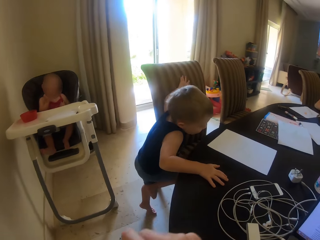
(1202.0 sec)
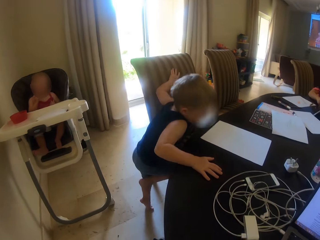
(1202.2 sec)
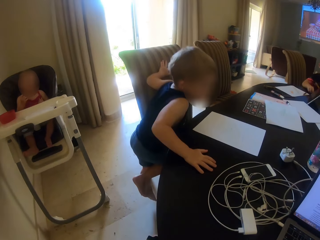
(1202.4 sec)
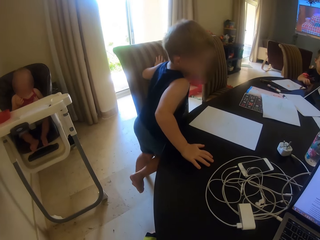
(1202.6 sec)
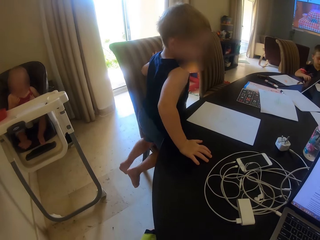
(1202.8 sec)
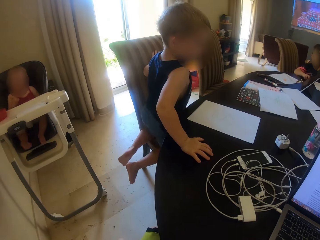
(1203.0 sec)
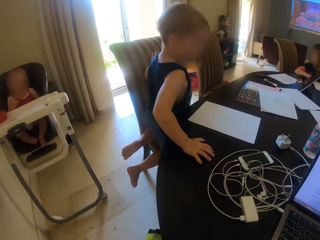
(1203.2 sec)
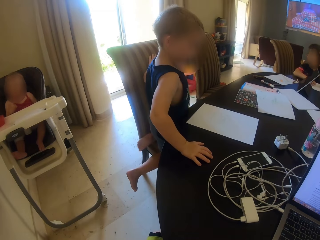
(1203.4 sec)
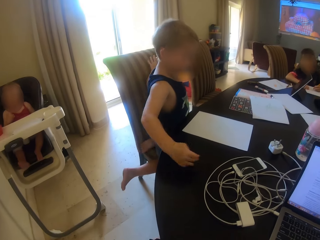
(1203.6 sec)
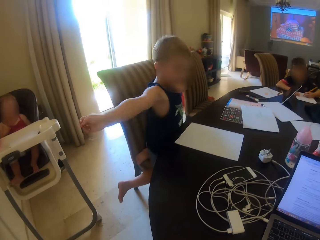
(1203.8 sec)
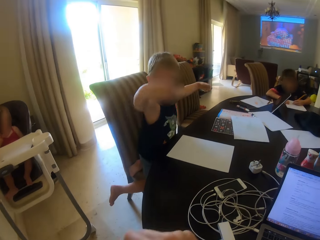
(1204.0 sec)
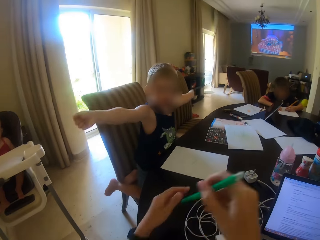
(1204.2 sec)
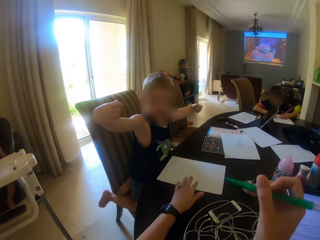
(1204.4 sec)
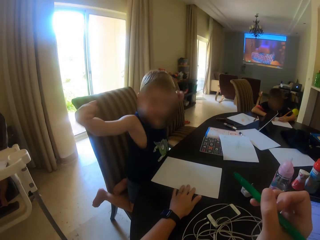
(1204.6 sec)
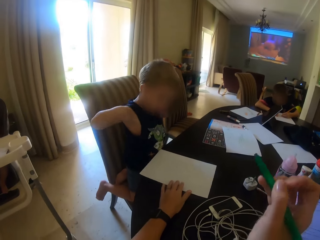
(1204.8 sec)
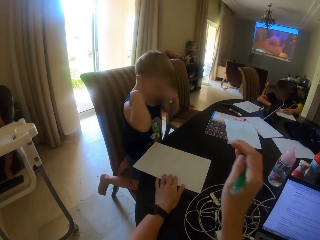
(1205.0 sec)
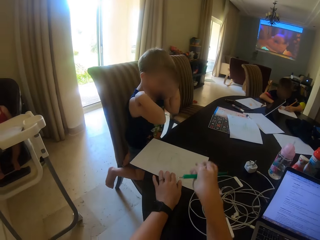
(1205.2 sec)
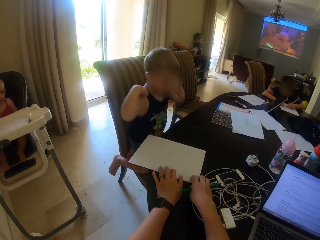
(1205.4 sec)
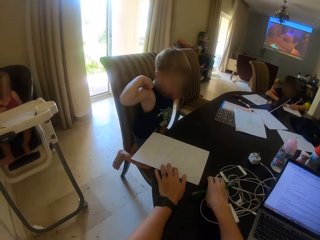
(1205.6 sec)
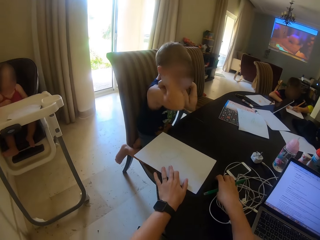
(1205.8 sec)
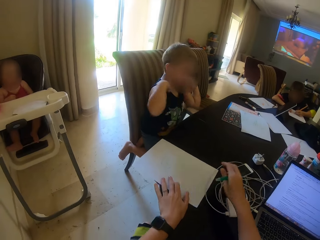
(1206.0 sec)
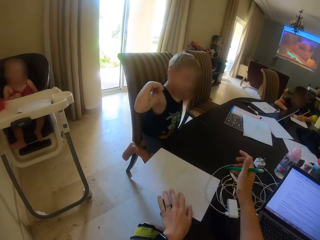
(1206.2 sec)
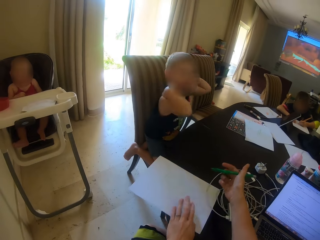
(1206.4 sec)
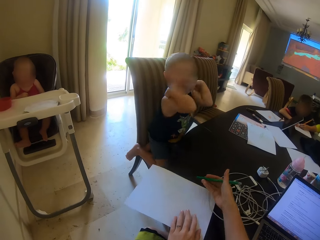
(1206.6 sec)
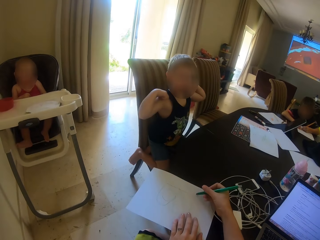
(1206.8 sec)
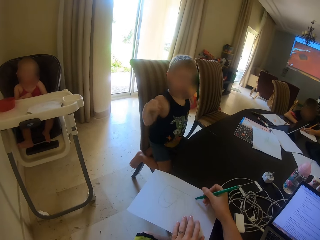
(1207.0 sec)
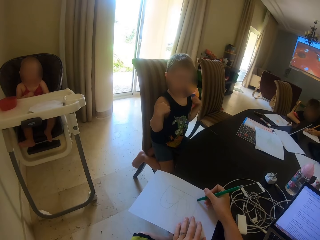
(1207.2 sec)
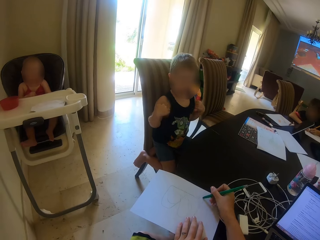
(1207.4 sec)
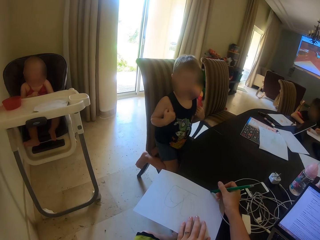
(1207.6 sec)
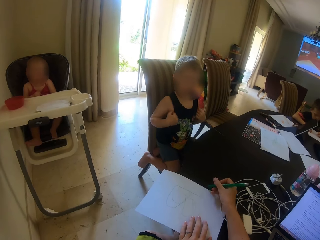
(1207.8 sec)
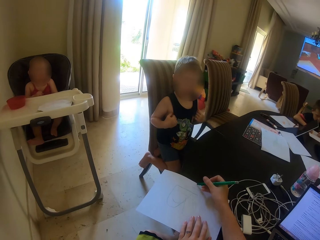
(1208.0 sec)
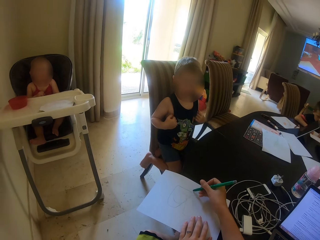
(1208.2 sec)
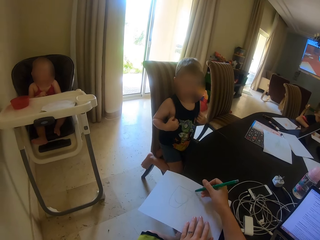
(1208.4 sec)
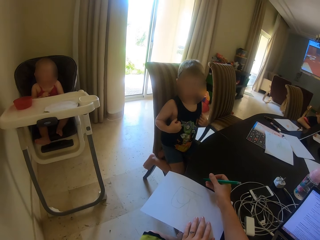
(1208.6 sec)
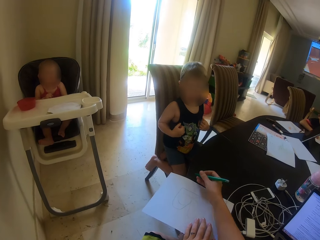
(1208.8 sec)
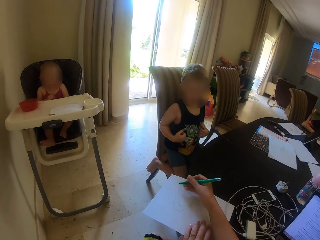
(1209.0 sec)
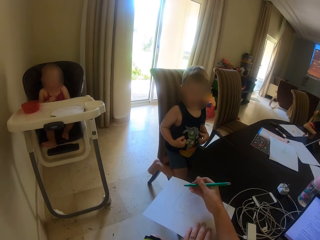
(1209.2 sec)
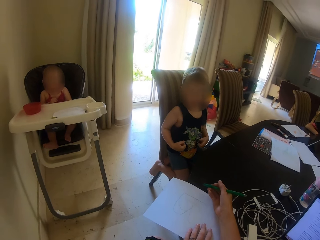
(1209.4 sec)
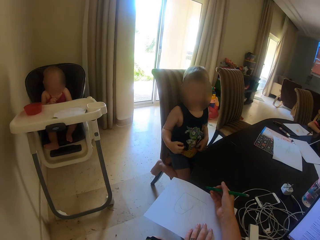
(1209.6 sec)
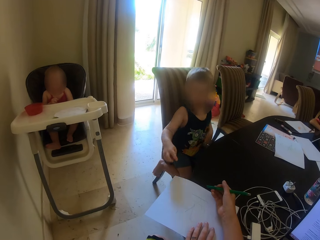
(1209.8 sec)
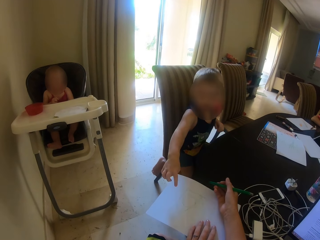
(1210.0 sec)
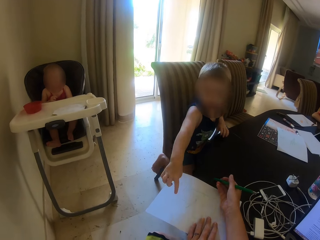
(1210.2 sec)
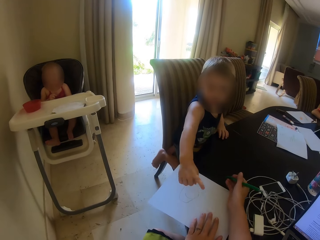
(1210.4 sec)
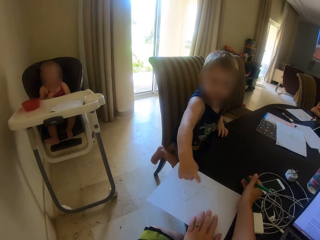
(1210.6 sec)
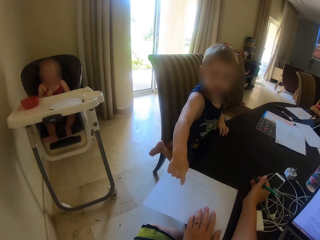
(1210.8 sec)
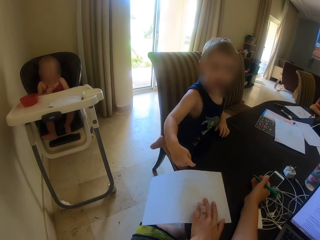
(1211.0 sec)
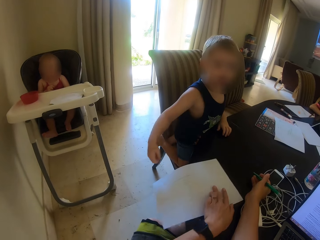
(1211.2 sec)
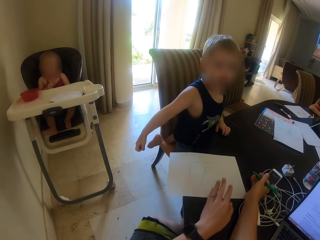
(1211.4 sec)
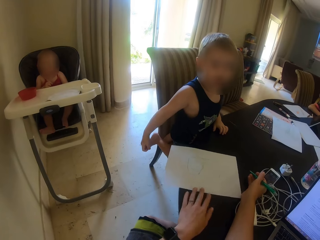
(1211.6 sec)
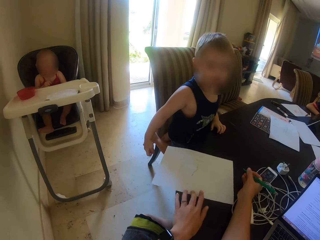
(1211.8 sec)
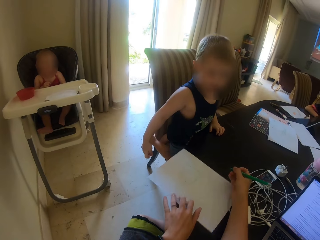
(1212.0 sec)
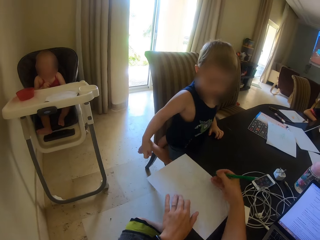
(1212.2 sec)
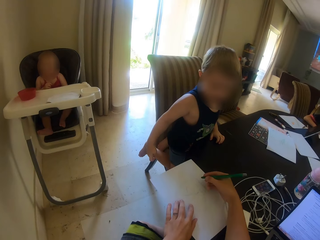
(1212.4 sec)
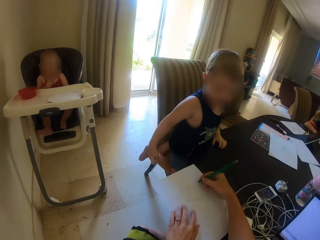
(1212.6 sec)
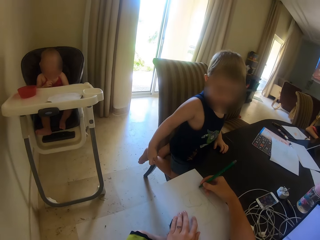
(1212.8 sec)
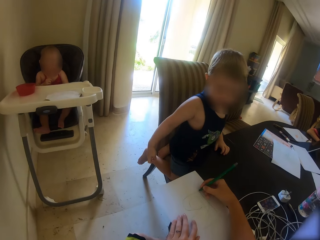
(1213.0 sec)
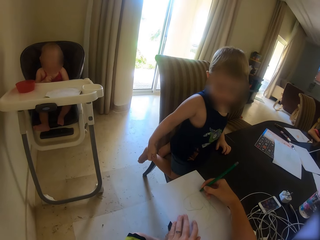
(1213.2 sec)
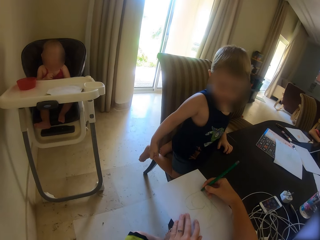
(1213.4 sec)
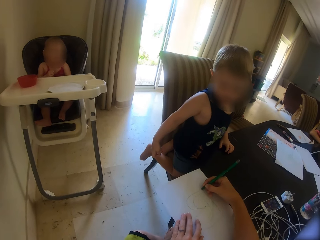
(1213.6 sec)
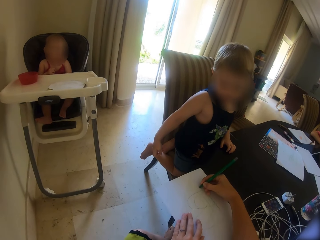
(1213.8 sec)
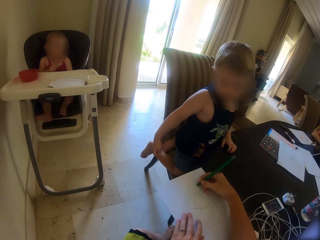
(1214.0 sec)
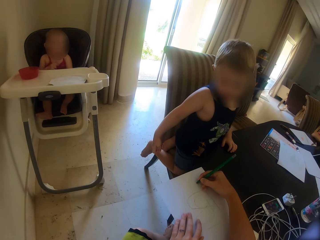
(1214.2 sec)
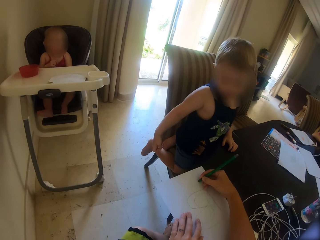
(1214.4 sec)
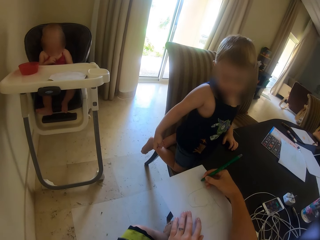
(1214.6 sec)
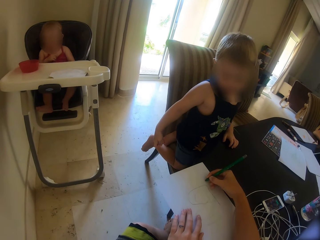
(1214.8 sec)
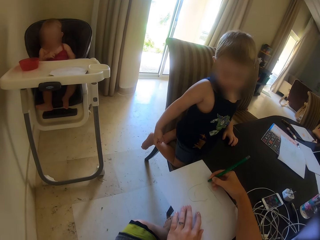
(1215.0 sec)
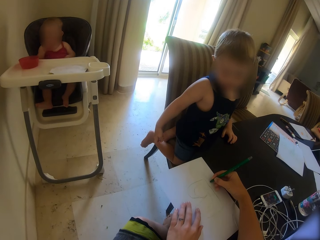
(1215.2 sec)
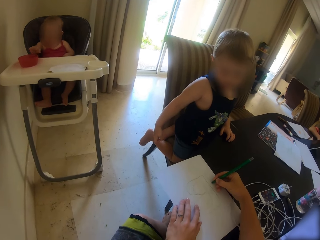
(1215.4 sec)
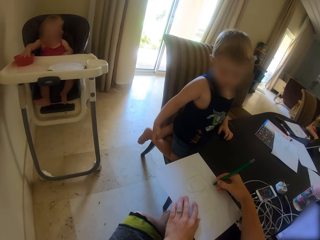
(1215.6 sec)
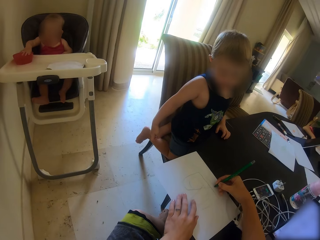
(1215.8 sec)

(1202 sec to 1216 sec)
A child climbs on the chair. The camera wearer stares around. They move paper on the table. They write on the paper. The child points at the paper. The camera wearer writes on the paper.

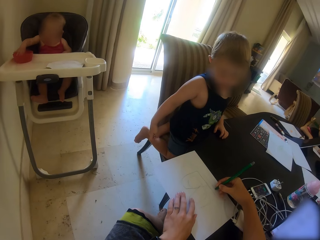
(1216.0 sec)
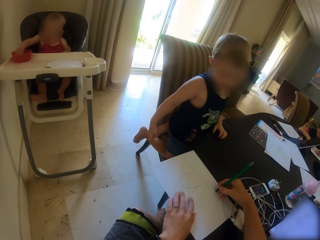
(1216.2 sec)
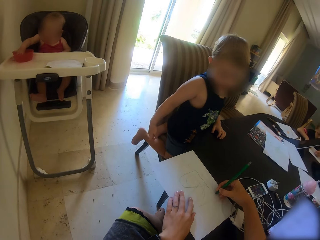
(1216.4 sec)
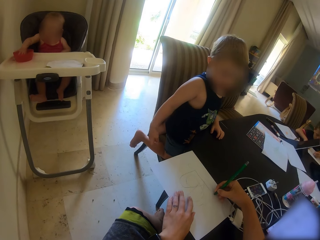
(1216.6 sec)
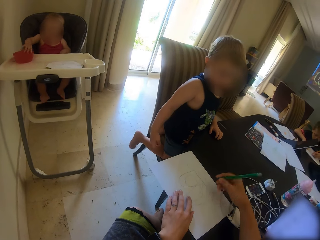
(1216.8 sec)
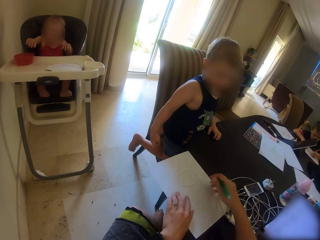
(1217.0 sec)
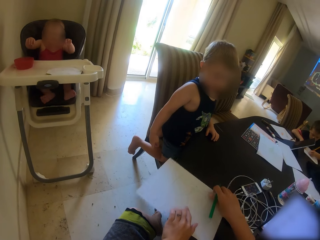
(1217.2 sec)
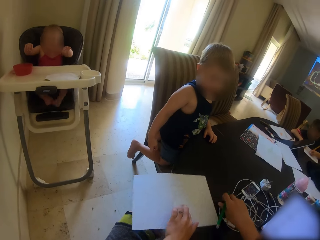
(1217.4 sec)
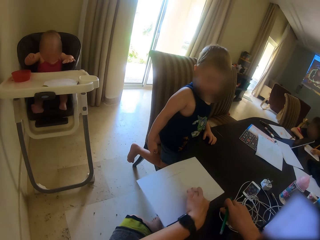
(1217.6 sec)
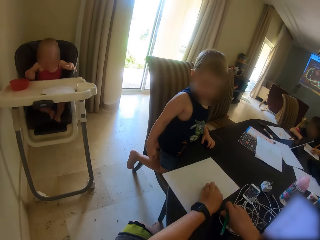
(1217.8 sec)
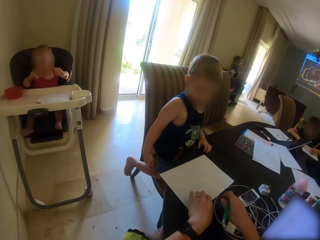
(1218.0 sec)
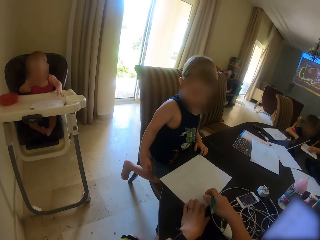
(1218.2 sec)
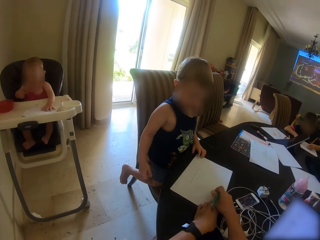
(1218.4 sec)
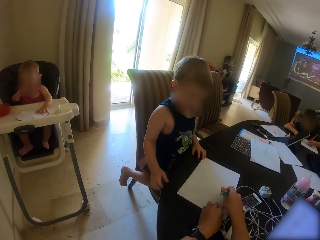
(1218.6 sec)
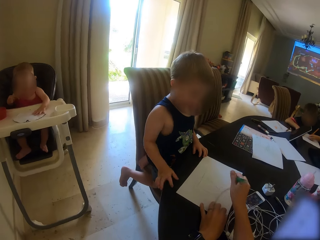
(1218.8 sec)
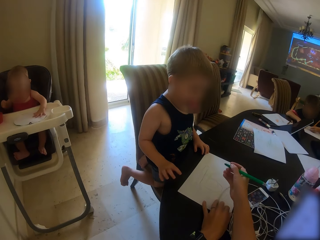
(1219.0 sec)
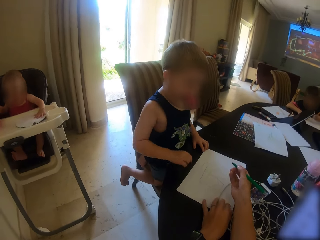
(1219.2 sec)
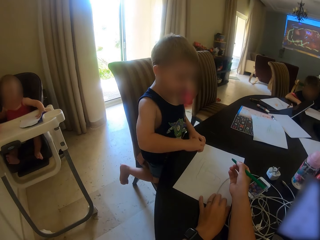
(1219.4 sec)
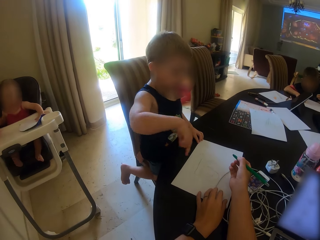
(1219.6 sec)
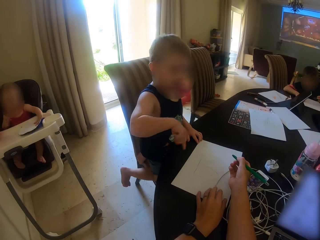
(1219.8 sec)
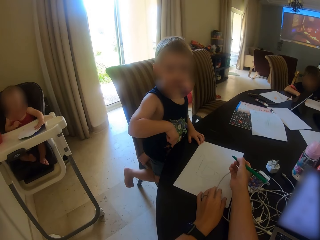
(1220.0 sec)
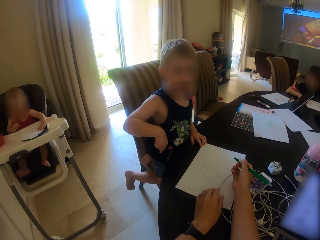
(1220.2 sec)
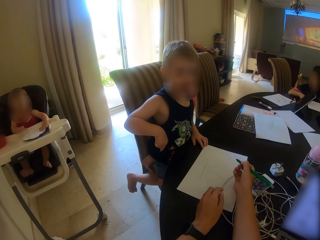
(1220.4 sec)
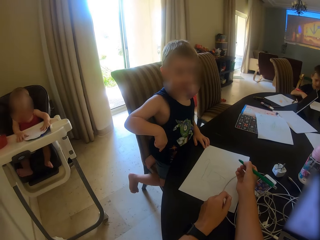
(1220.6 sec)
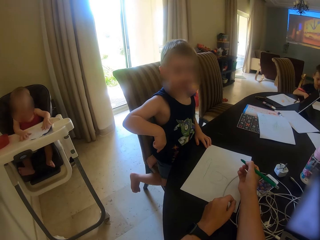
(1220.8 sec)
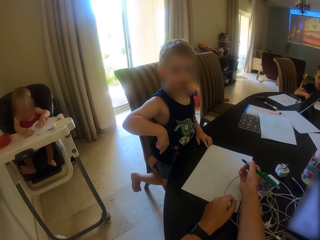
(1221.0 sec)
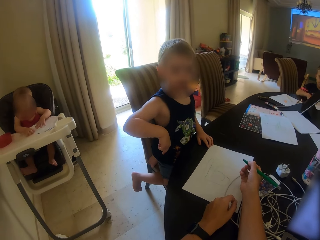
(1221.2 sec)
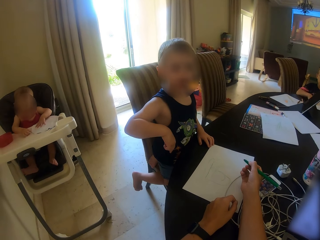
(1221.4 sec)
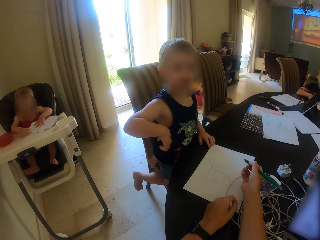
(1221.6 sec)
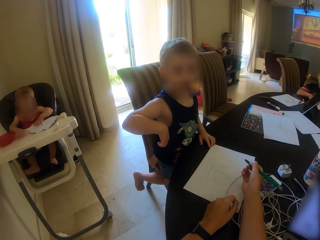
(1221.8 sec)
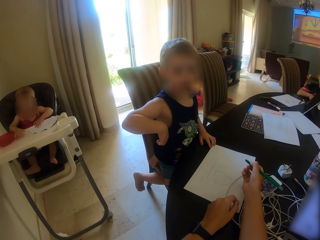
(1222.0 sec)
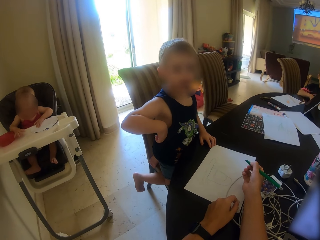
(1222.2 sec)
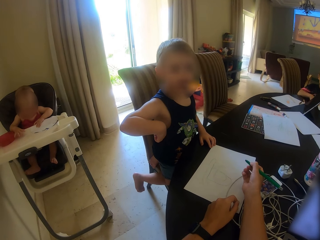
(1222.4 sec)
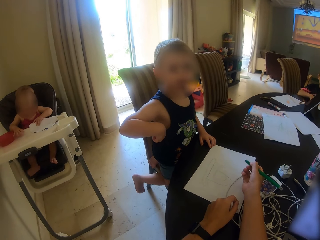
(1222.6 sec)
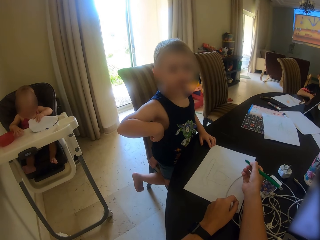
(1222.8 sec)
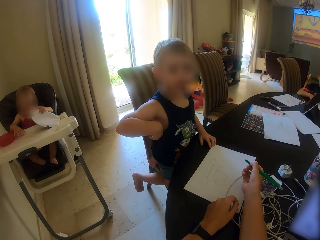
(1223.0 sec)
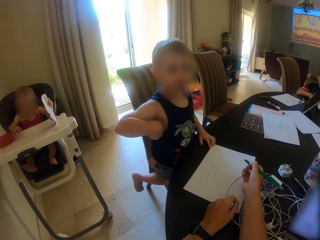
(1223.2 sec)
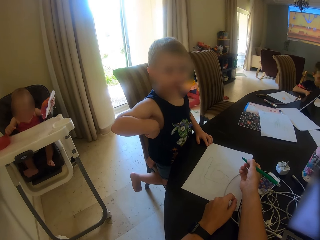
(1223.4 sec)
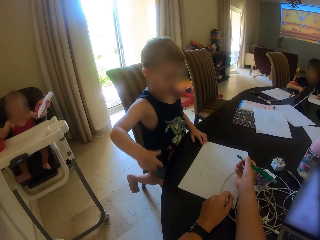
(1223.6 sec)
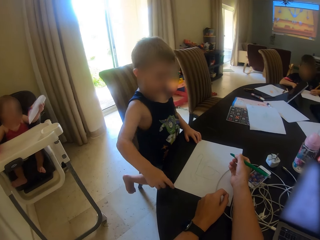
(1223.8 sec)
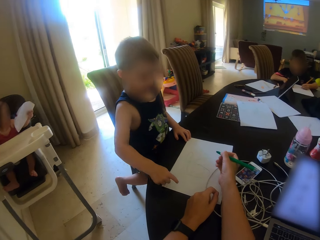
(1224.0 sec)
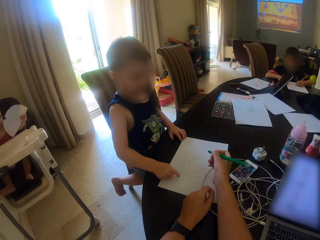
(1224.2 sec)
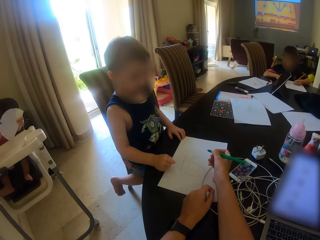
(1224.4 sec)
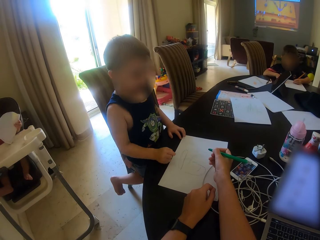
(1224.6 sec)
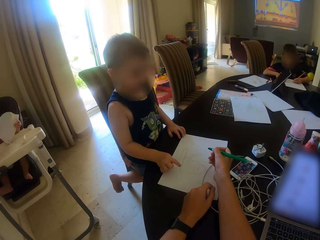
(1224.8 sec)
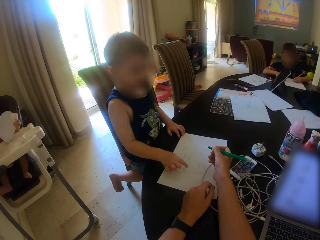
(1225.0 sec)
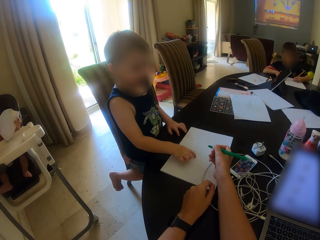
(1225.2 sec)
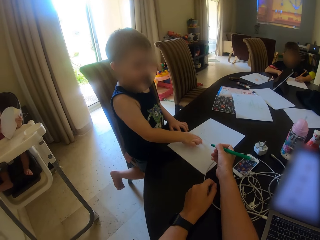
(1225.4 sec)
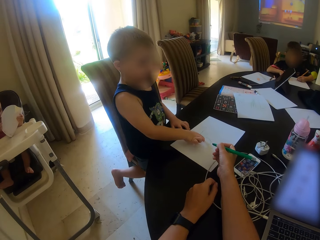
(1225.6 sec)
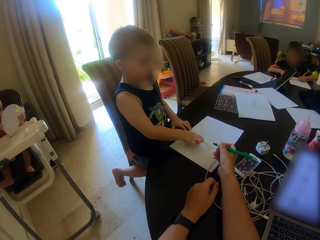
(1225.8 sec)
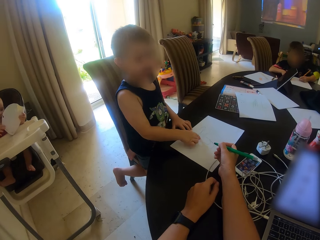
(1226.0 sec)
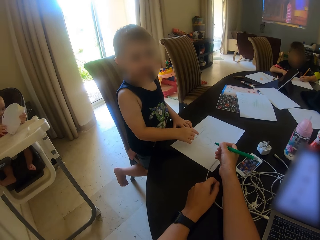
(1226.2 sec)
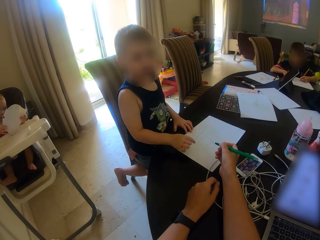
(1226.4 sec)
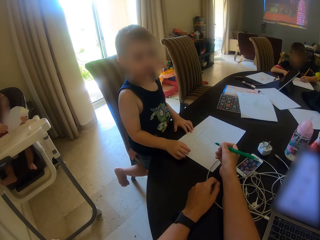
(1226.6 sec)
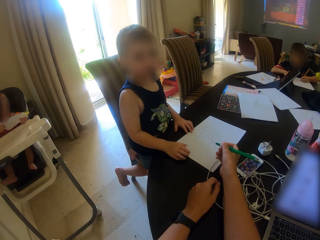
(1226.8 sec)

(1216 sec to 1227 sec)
The camera wearer moves the paper on the table. A child moves his hands.
